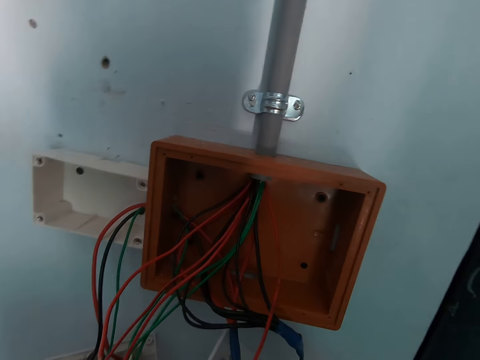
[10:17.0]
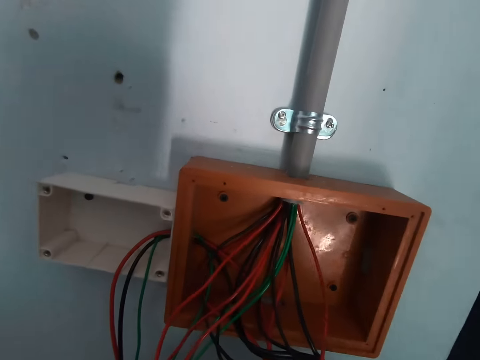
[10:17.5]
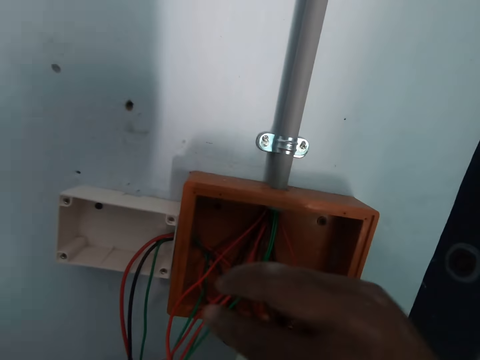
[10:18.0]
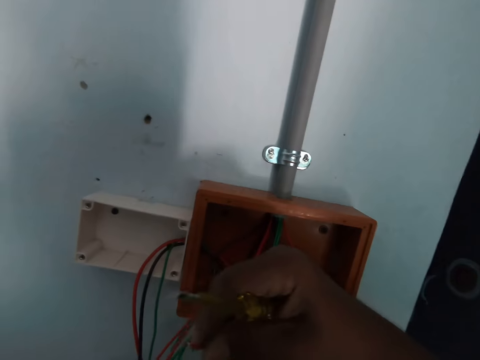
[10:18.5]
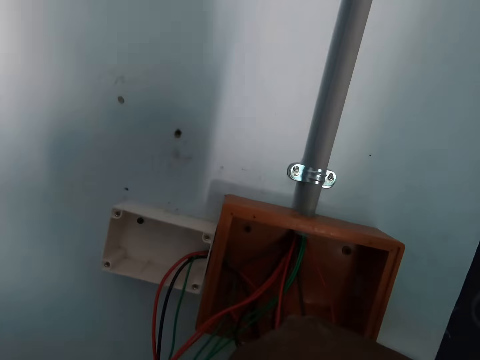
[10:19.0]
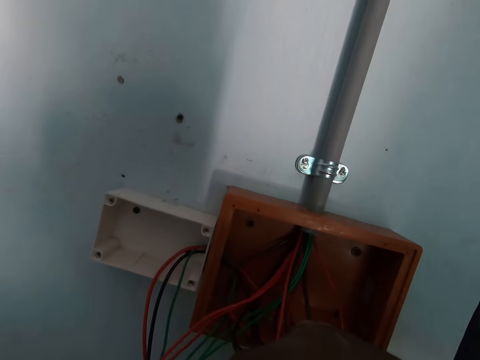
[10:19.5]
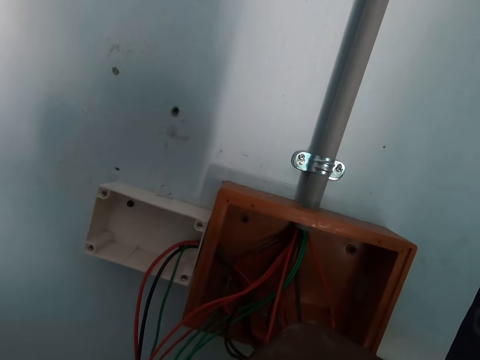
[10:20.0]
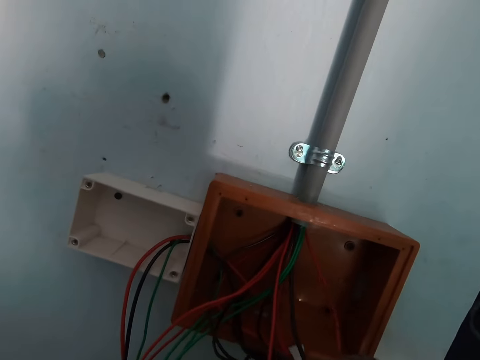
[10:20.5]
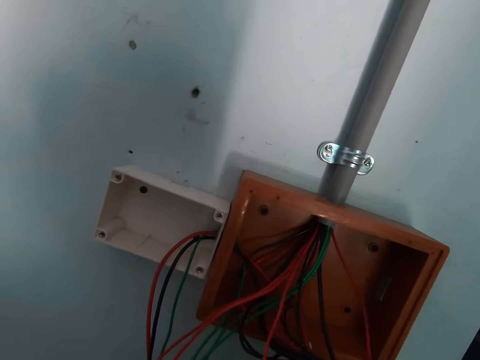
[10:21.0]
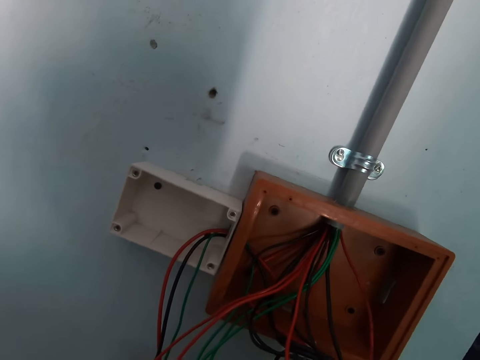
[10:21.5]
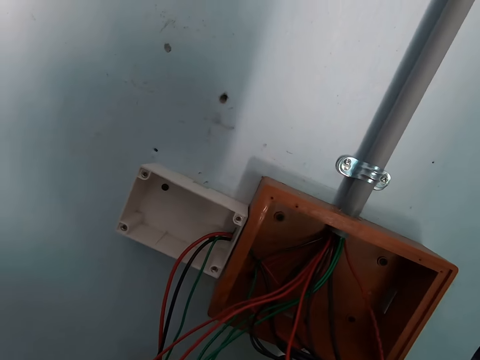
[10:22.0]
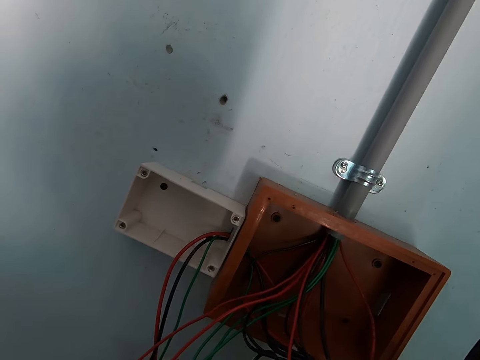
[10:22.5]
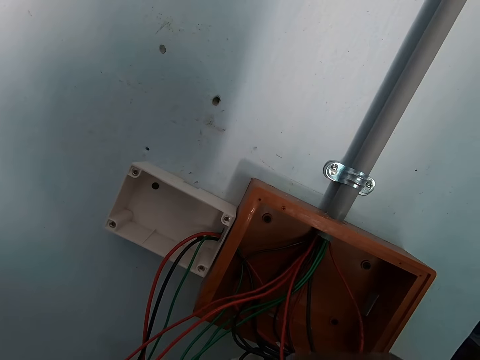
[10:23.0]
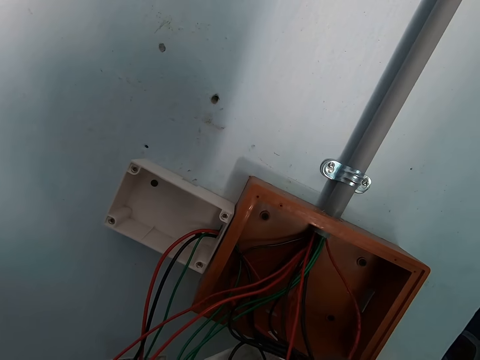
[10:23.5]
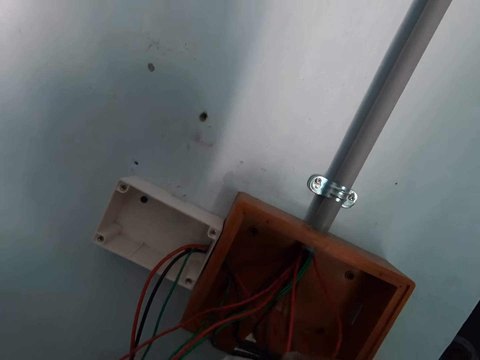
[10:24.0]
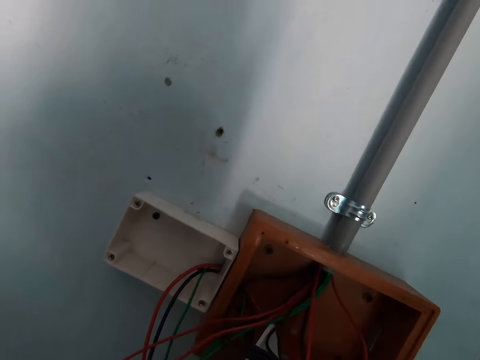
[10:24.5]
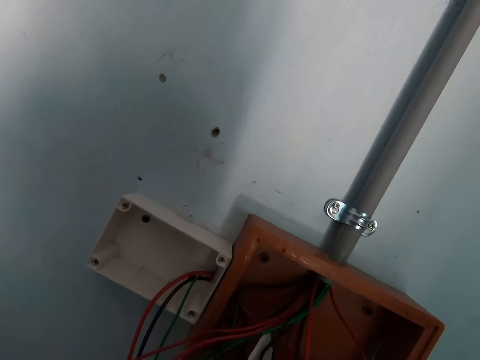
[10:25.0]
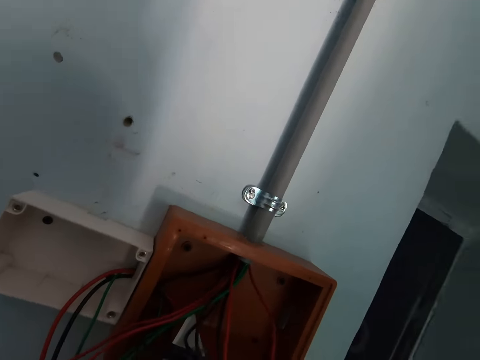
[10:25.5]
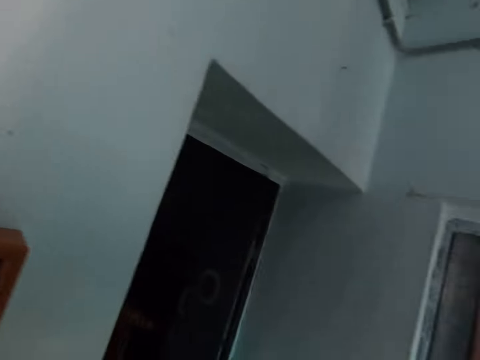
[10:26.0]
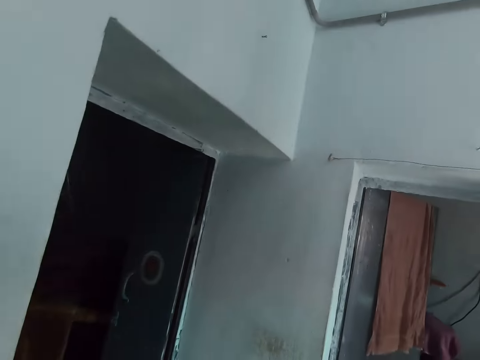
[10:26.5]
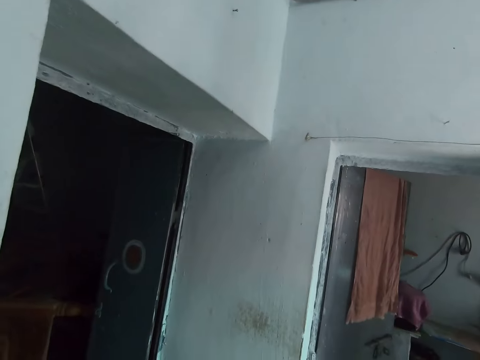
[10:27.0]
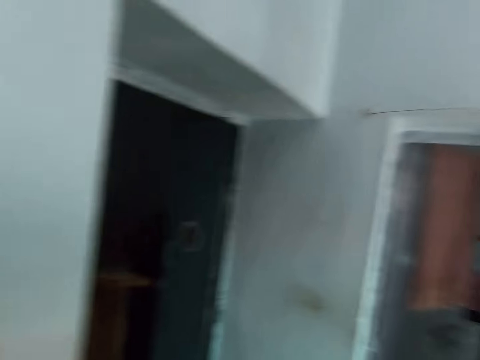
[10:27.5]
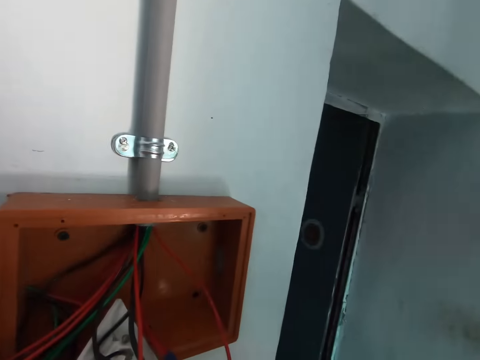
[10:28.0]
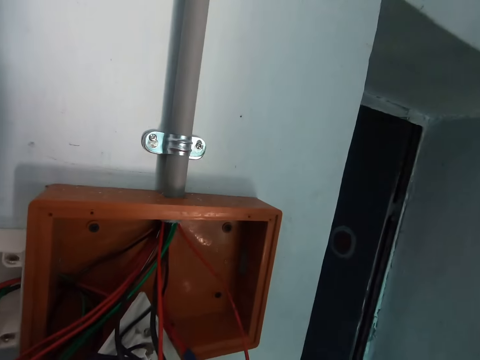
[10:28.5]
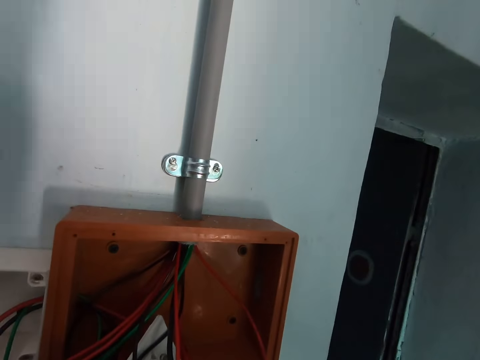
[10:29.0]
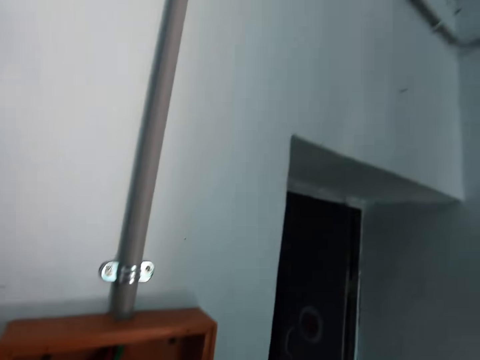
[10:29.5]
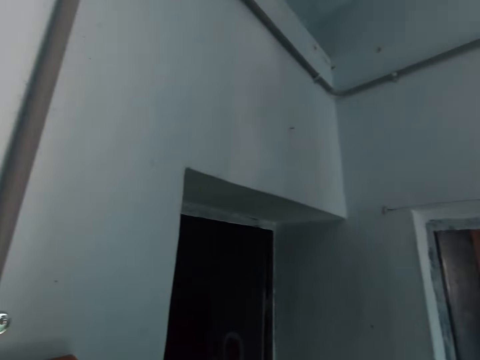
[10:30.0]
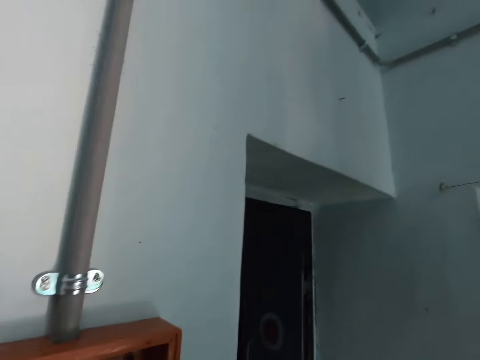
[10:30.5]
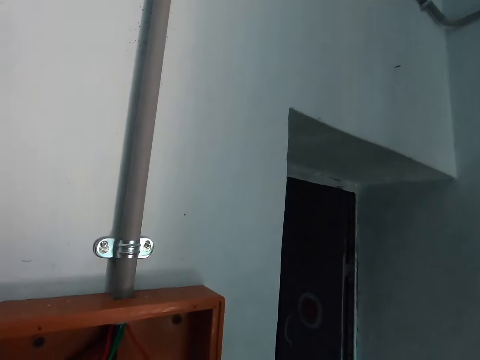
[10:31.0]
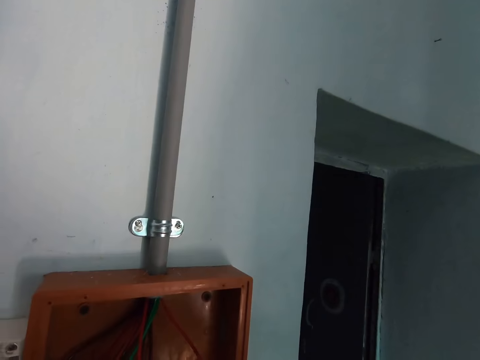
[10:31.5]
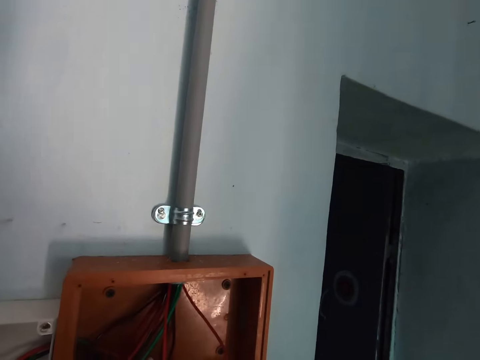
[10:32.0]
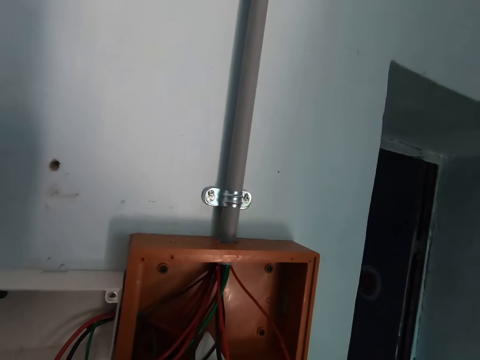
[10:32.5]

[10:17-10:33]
The camera wearer holds a cable with his right hand. He moves his hand on a socket. He adjusts wires in the socket. He interacts with a man. He looks around a room. He adjusts the wires in the socket. He looks around the room.

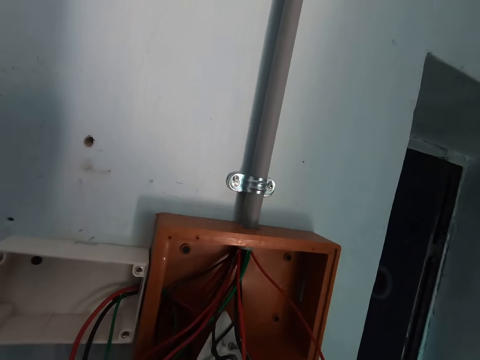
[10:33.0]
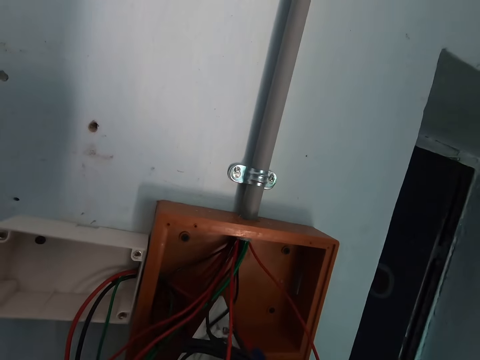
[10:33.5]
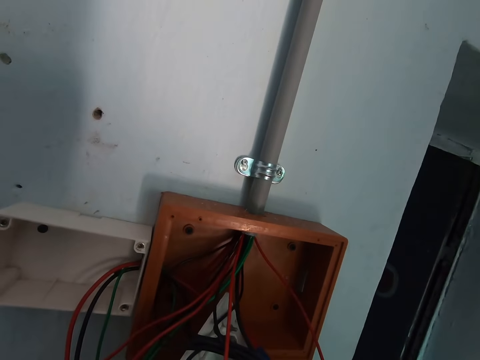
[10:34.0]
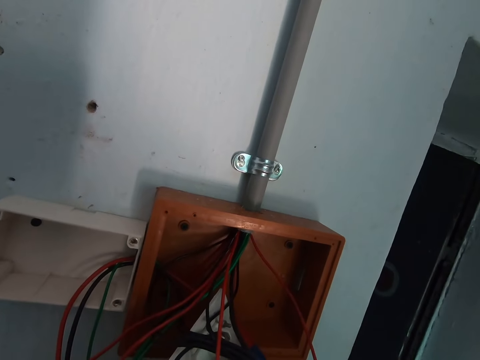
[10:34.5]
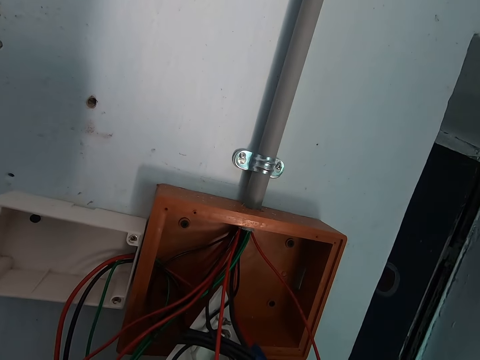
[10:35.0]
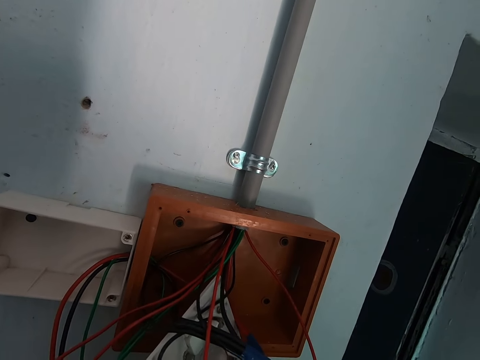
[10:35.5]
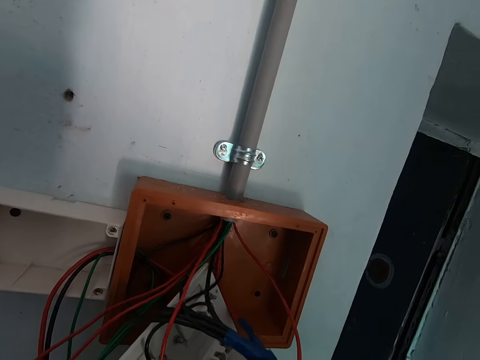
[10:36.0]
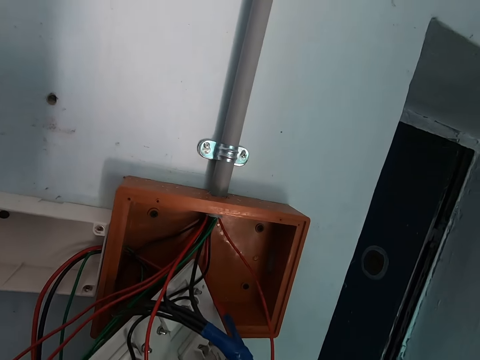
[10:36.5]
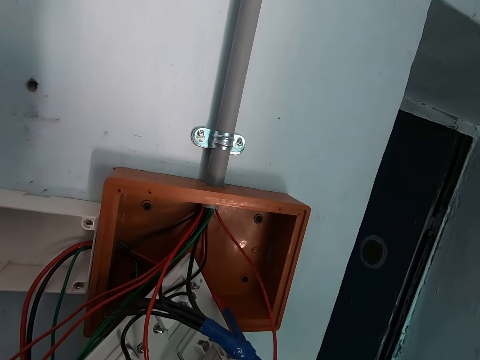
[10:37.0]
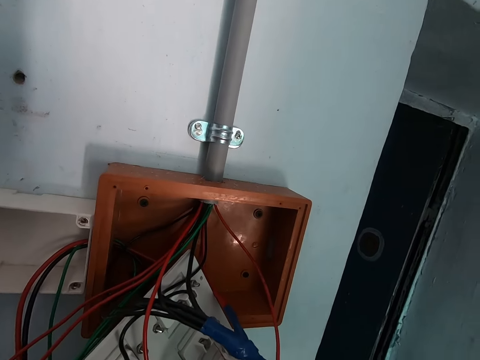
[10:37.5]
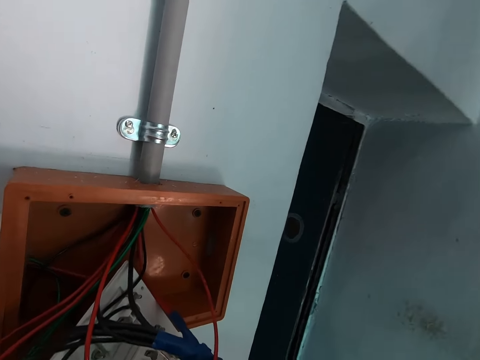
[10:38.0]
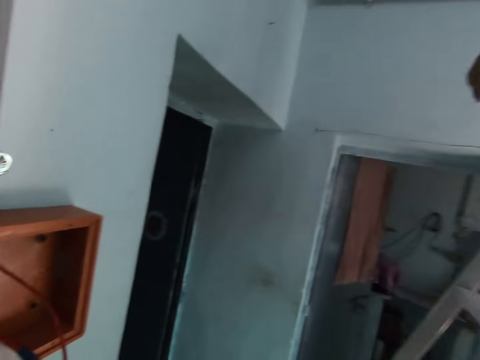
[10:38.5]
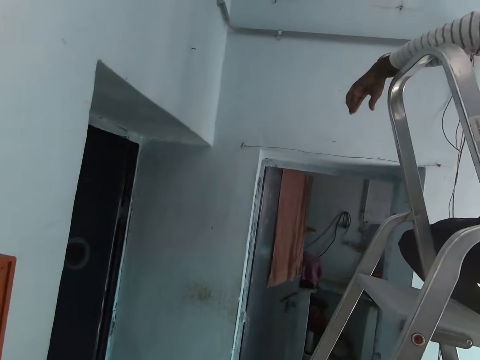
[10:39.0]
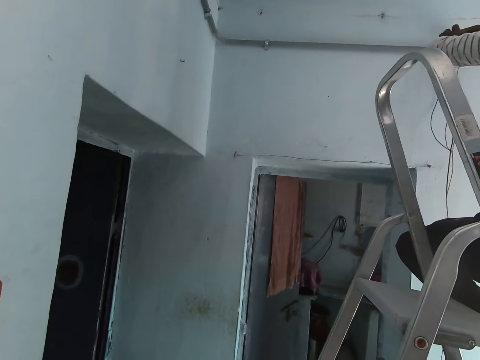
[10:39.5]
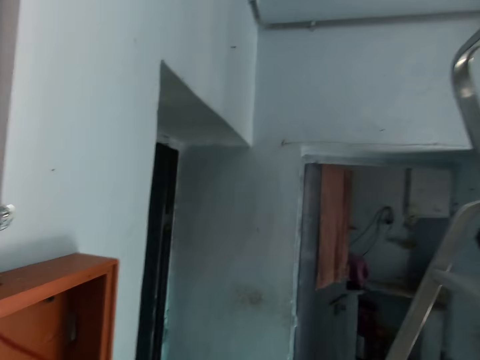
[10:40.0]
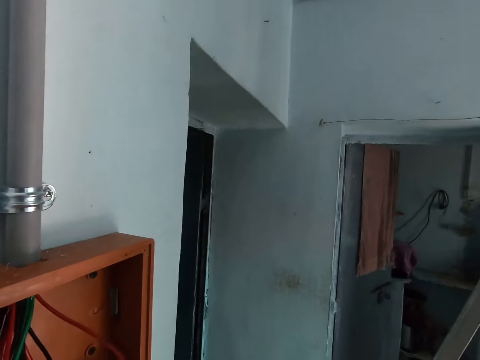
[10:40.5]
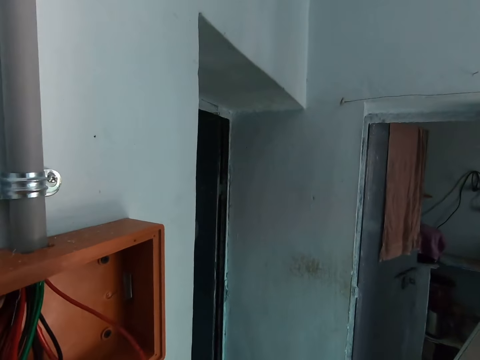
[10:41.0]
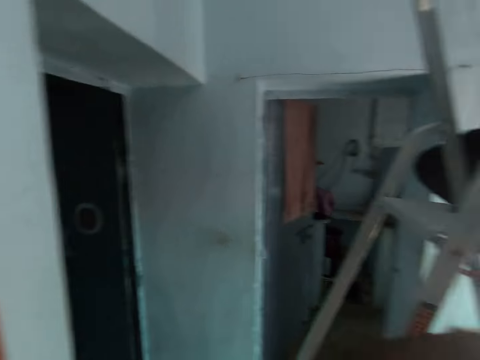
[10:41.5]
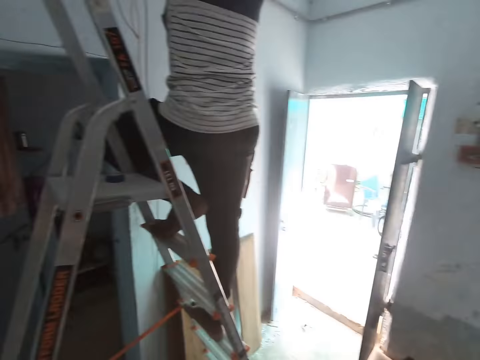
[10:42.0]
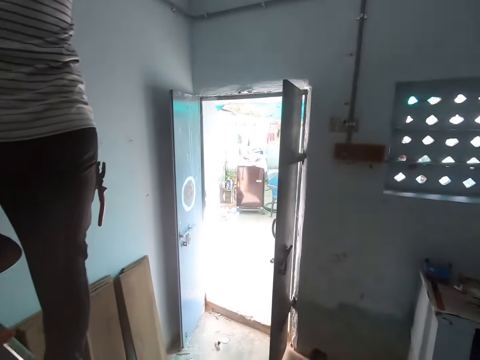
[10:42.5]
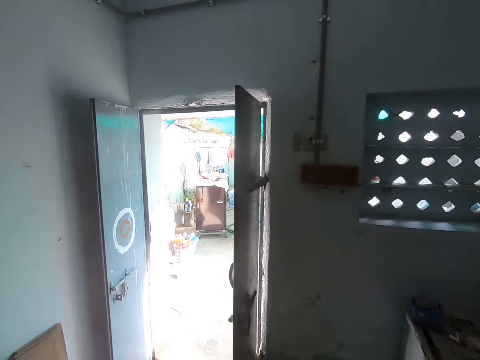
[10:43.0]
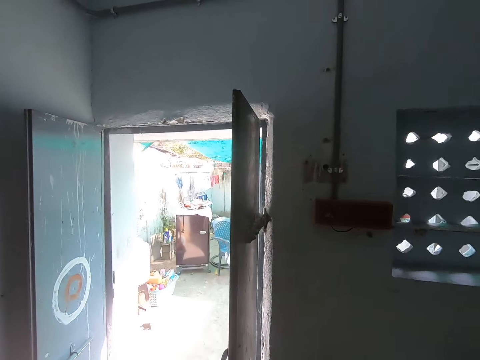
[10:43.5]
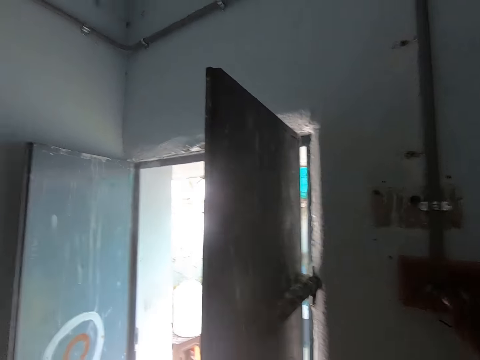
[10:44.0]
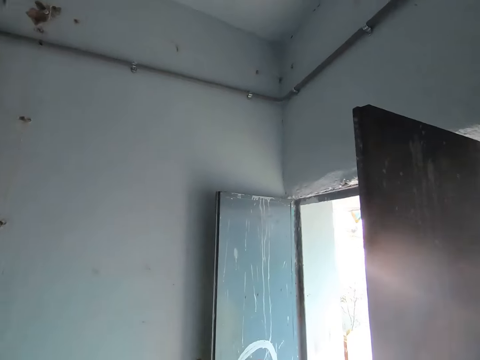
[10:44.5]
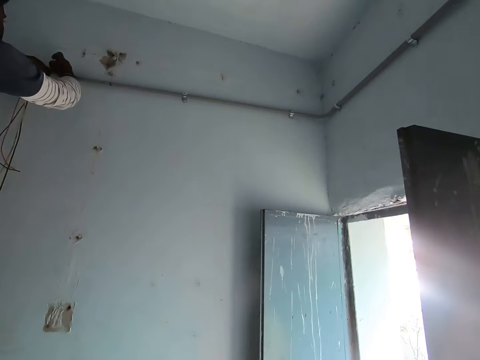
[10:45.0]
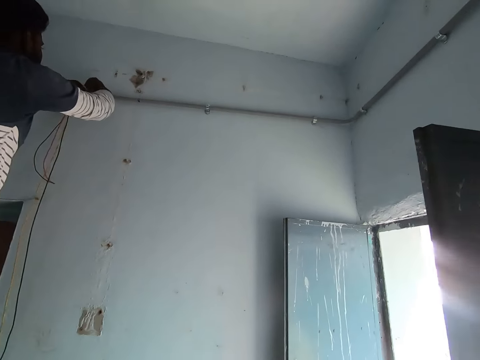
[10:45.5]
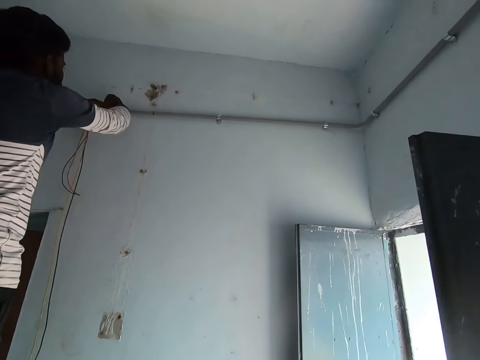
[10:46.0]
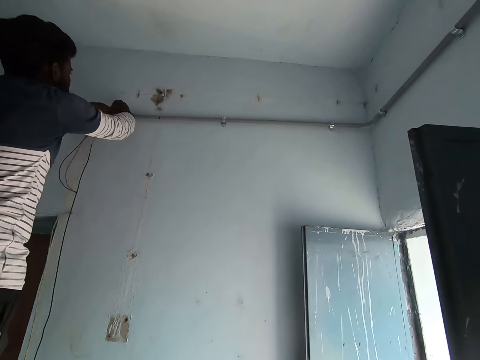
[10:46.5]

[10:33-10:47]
The camera wearer adjusts wires in a socket. He looks around a room. A man looks around the room. The man stands on a ladder. The camera wearer walks around the room and turns on a switch with his right hand. The man handles cables on a wall with both hands. The camera wearer interacts with the man.
